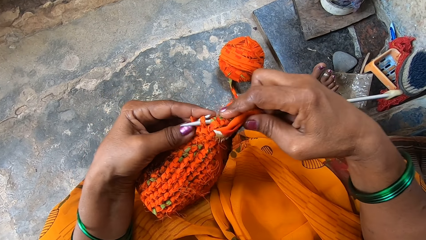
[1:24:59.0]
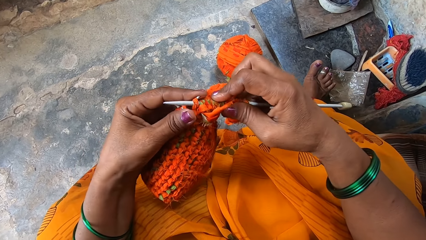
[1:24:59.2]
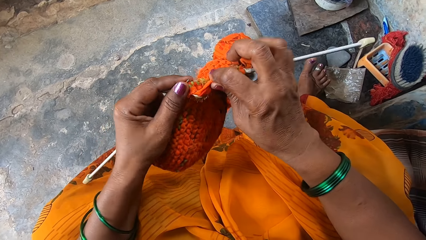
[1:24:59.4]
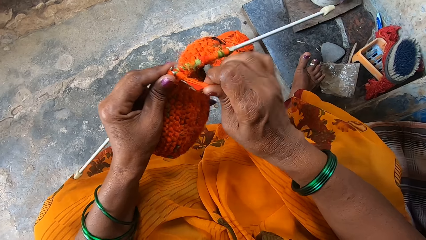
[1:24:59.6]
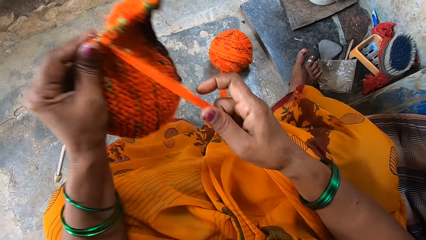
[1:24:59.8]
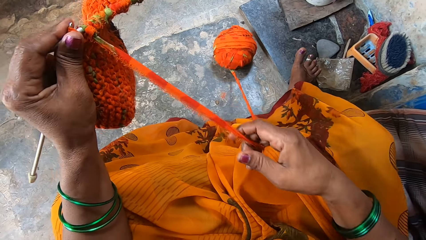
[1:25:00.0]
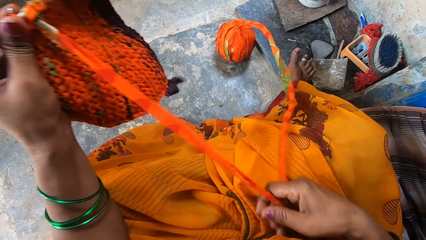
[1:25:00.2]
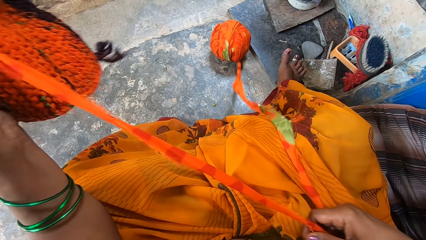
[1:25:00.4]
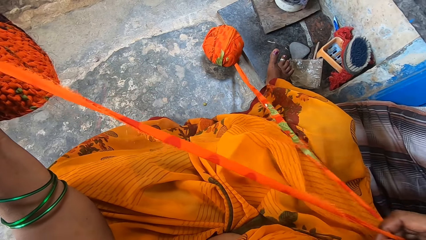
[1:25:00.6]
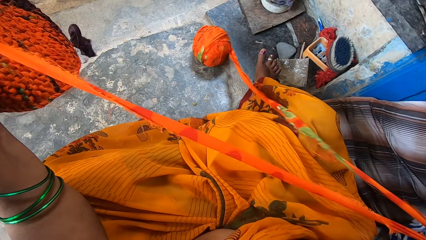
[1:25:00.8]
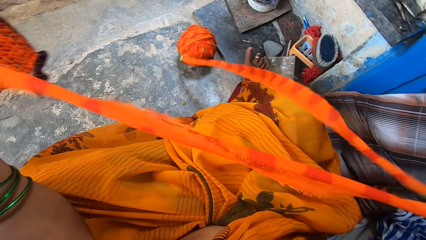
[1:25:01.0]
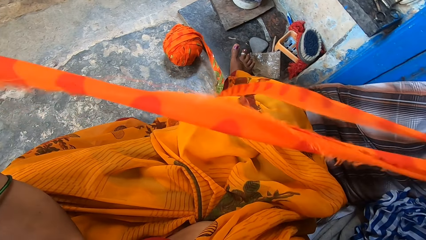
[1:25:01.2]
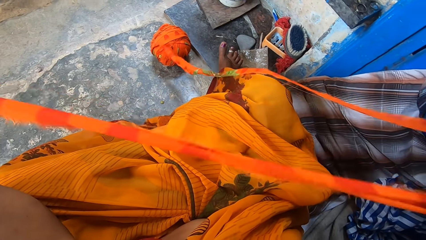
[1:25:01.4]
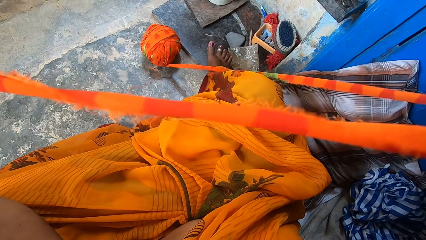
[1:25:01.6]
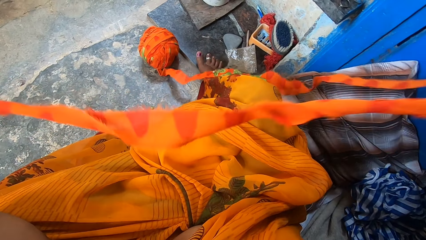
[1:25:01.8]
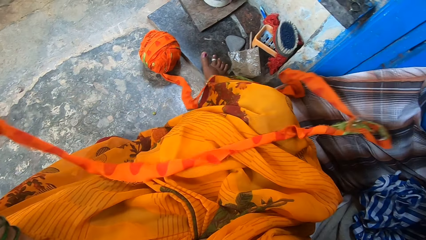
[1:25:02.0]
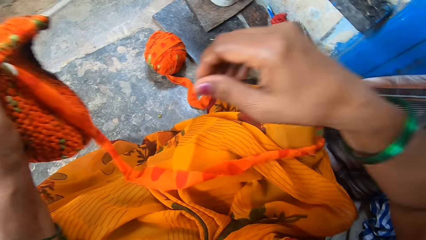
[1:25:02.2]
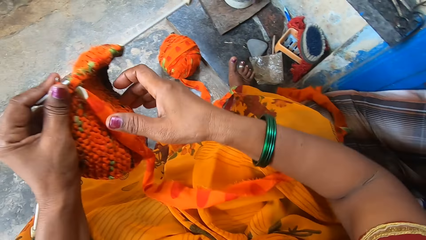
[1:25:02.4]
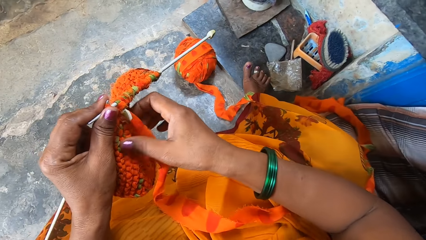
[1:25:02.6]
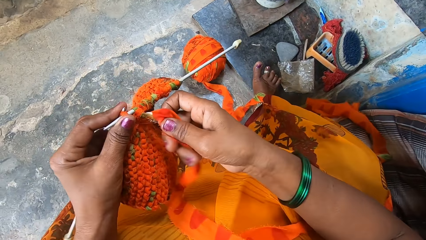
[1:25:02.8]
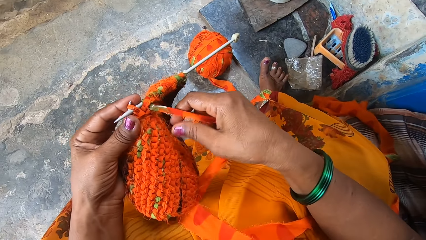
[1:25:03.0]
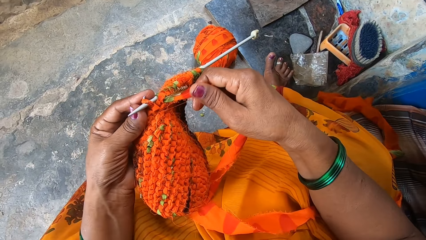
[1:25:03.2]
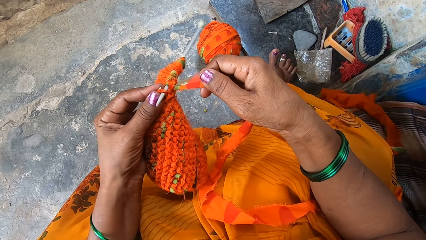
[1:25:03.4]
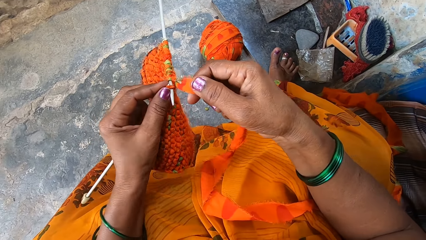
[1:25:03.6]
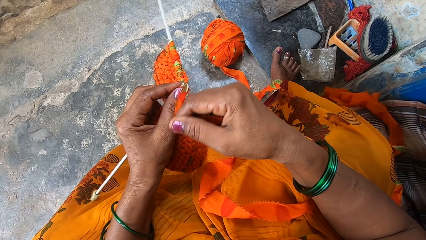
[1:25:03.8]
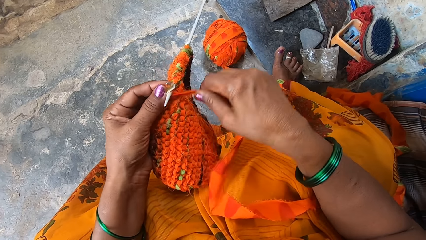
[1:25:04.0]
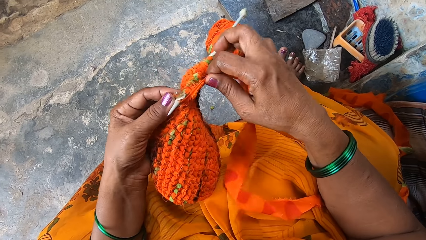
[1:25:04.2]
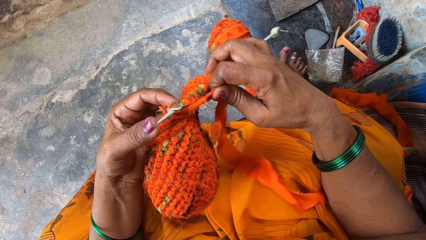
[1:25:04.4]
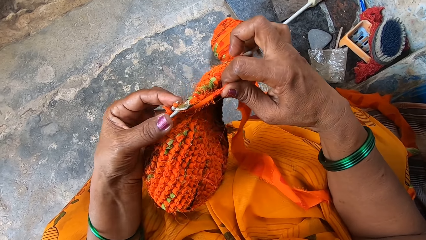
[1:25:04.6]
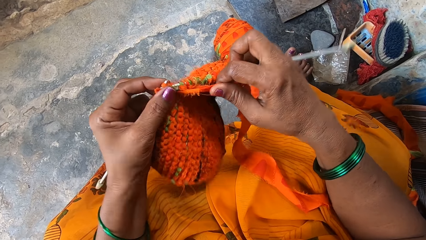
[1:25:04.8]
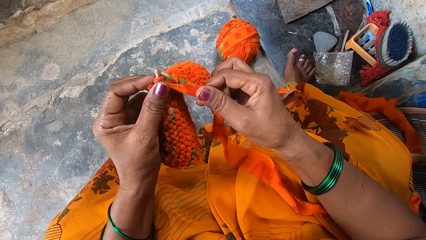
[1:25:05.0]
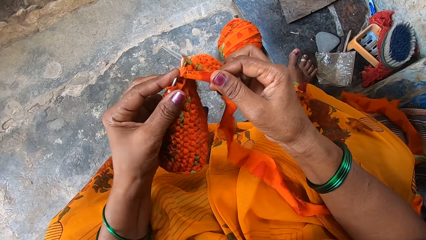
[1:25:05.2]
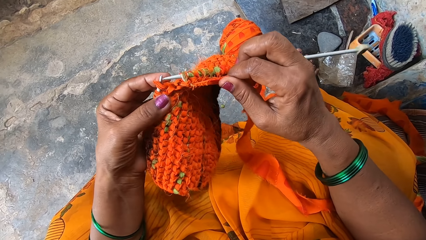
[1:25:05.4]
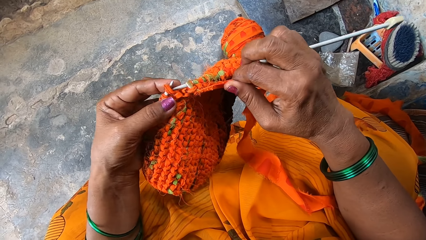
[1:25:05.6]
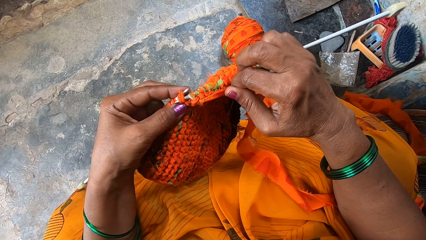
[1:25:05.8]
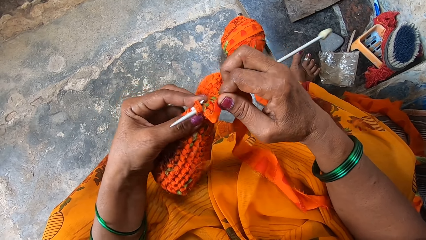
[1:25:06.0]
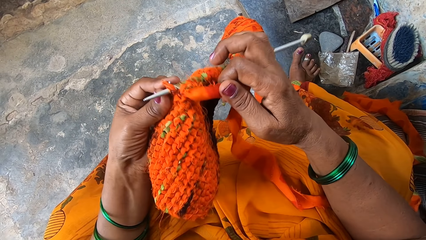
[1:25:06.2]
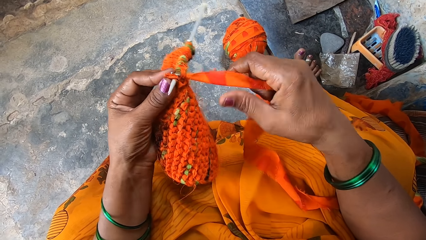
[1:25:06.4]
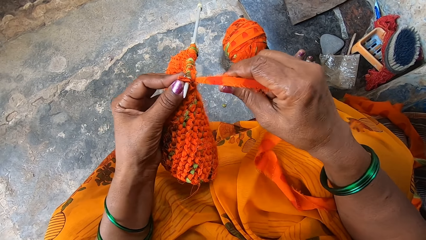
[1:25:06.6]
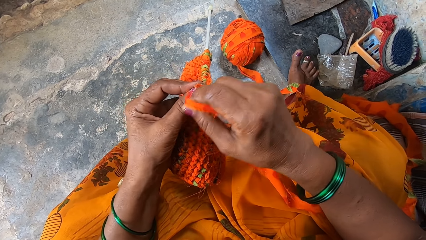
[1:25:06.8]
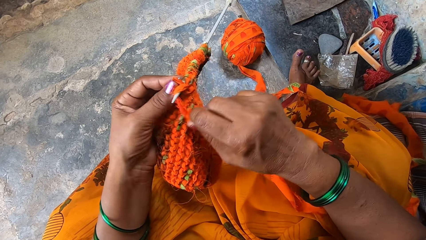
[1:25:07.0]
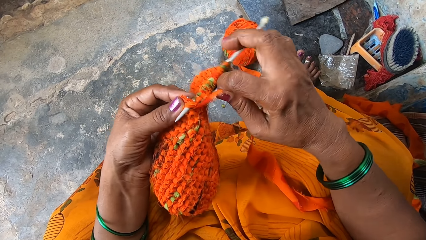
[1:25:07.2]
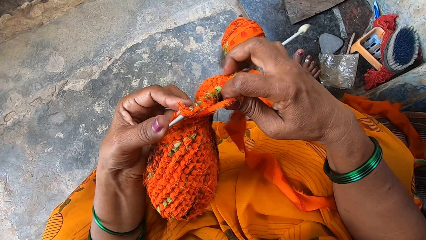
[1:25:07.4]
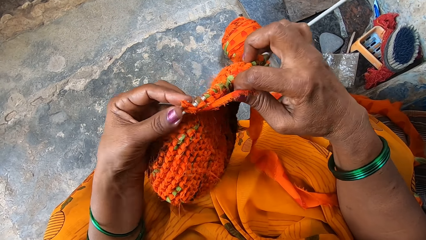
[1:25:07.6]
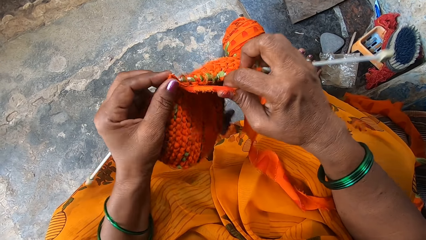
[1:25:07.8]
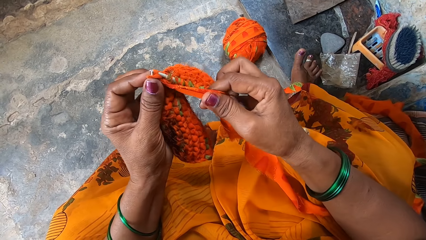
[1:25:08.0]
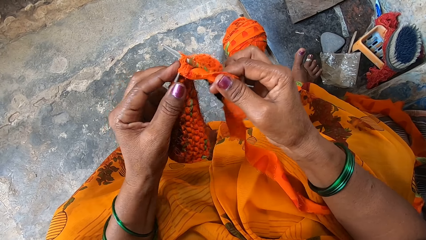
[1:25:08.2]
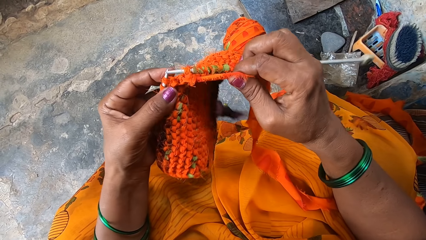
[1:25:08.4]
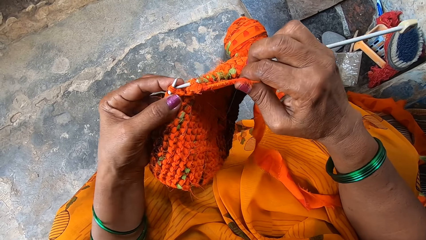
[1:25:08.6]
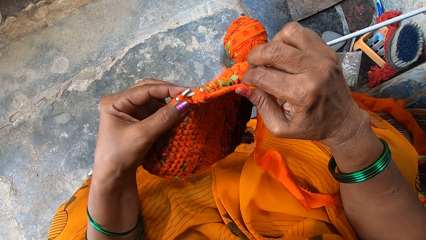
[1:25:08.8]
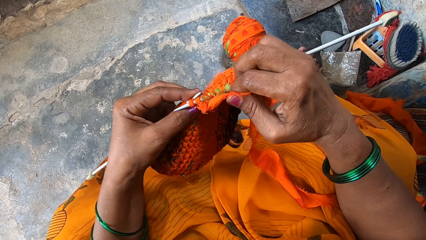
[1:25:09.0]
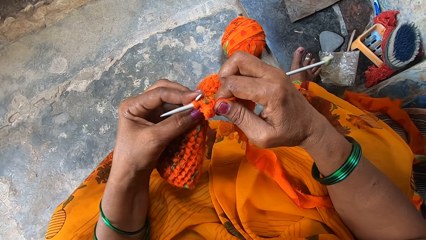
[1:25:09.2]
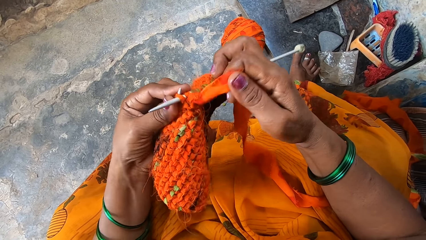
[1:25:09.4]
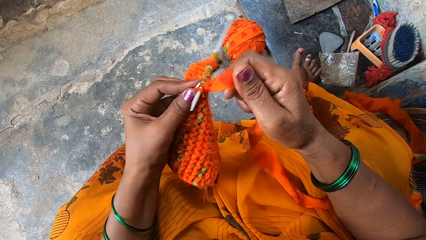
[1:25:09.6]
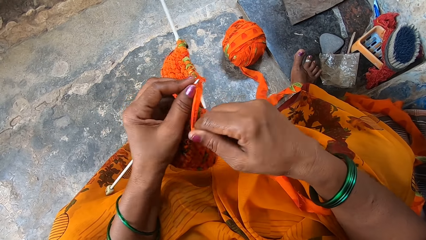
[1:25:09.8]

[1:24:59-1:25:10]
The camera wearer pulls the yarn. They knit a garment using two needles.

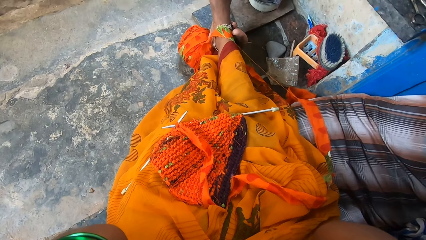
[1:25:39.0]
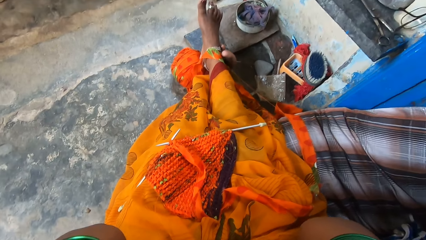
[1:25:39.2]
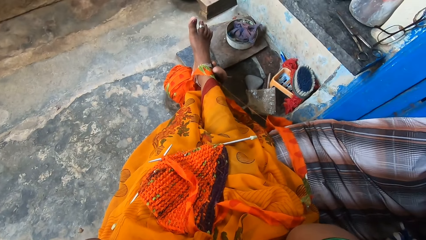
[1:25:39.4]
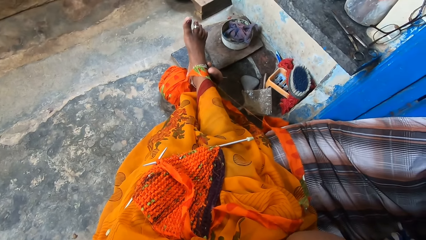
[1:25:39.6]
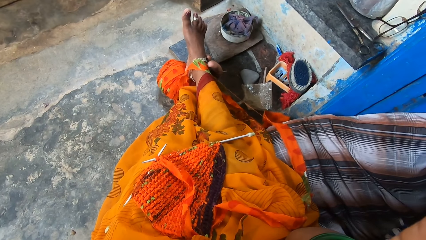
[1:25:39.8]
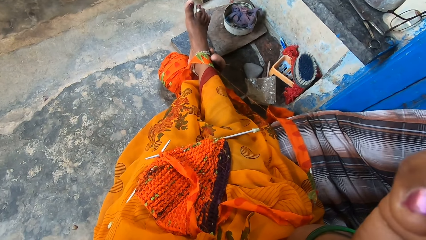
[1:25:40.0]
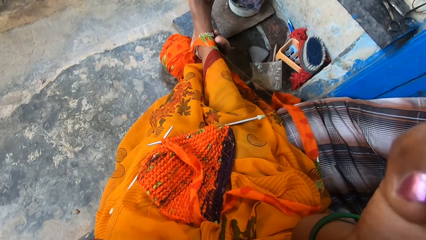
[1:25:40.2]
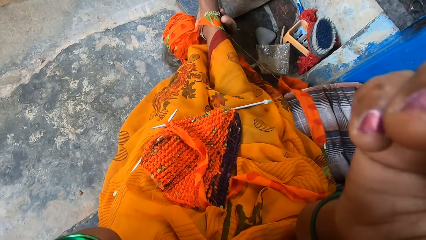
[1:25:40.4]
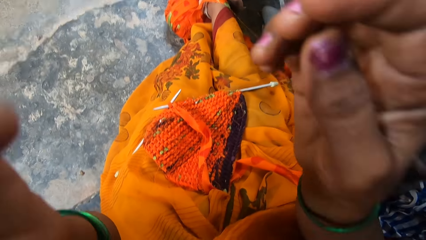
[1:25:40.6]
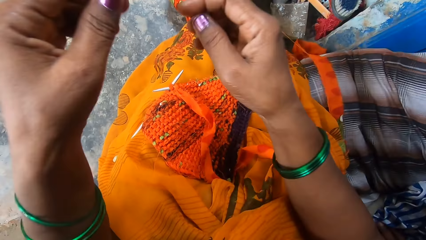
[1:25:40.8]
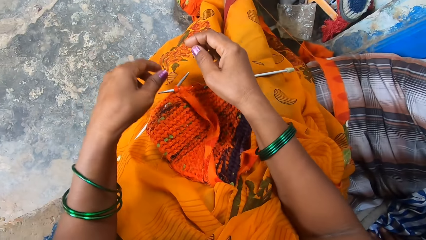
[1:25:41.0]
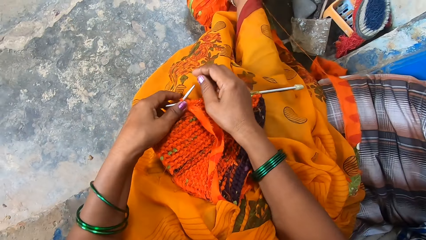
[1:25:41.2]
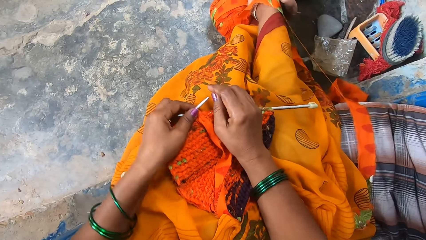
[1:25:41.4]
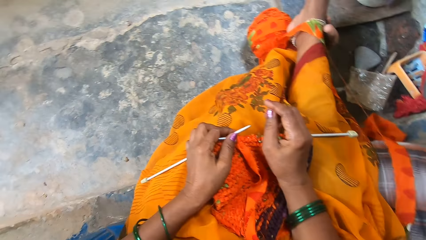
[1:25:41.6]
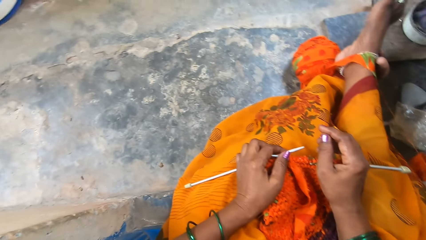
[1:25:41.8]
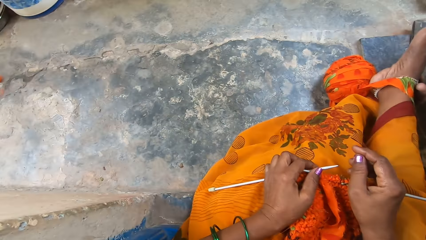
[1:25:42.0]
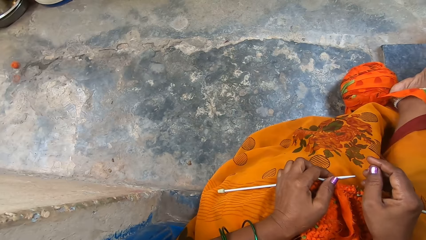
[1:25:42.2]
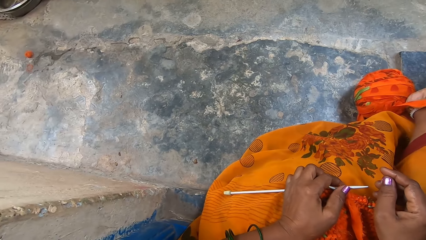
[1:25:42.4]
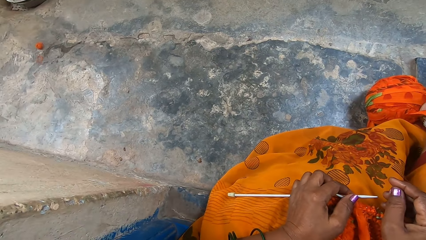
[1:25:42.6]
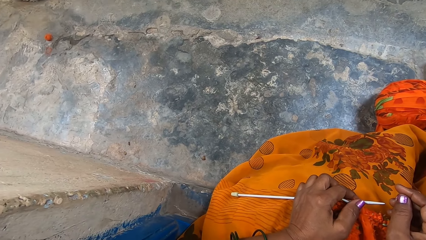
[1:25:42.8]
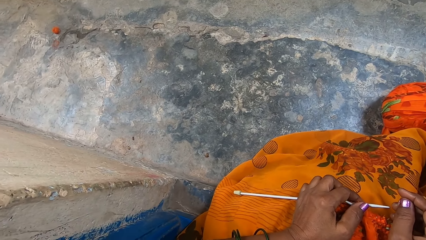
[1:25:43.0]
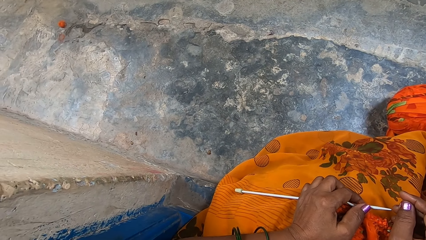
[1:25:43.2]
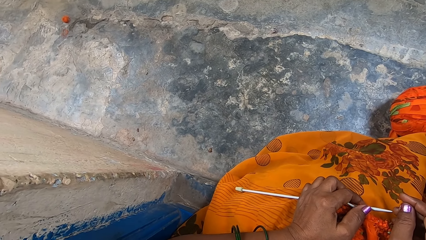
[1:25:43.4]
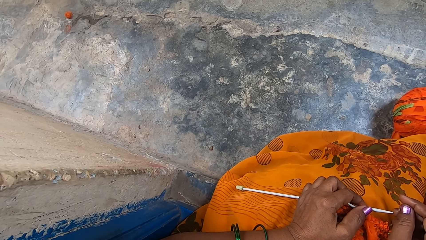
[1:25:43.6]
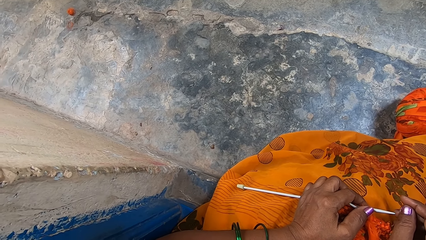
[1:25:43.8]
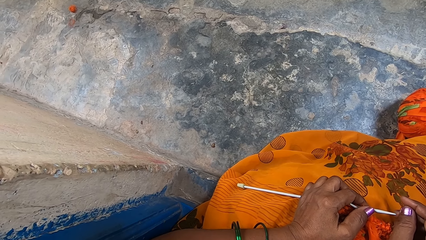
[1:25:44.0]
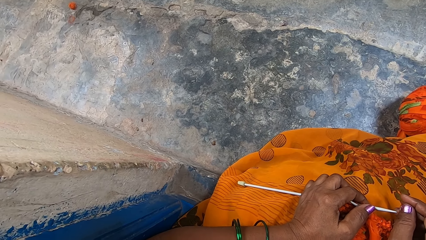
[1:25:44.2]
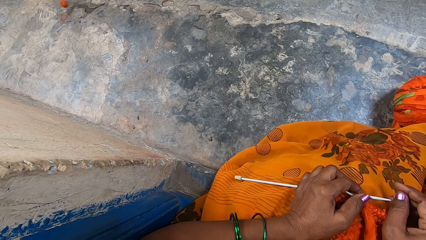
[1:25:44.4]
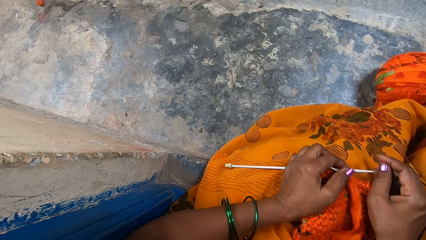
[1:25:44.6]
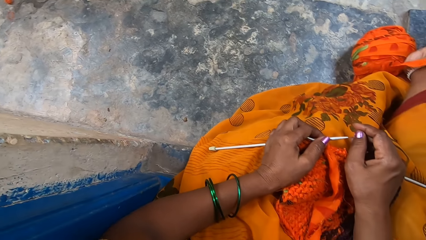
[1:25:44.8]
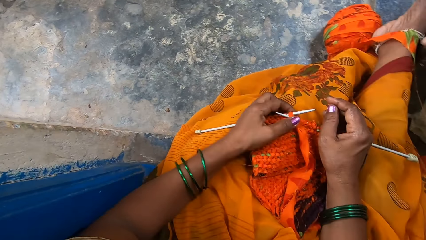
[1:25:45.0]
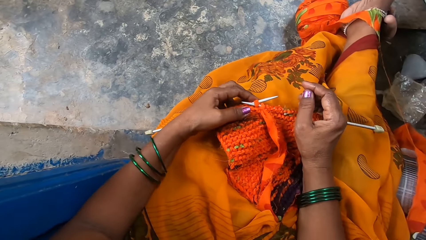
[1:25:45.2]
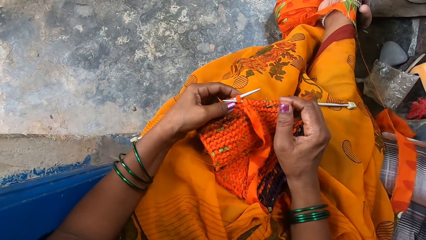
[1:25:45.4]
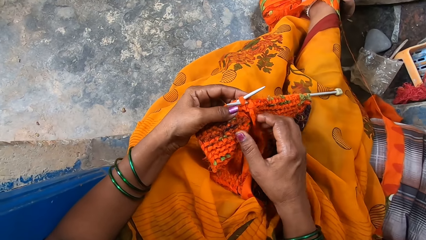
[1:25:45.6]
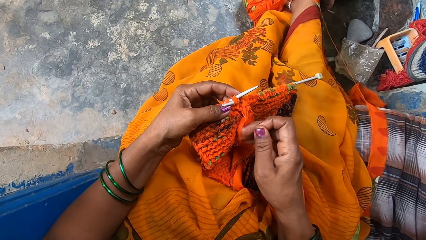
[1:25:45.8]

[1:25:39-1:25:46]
The camera wearer drops both hands. They look around.
